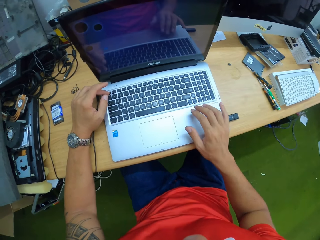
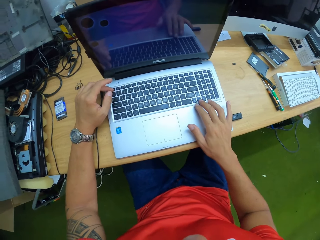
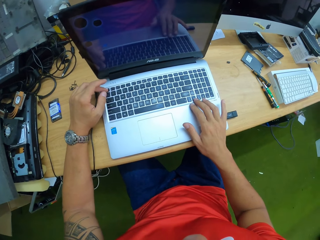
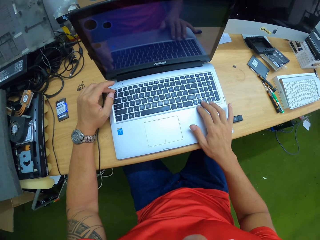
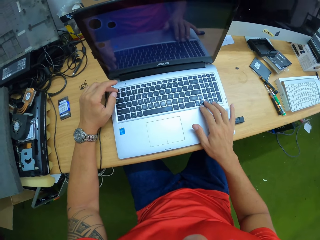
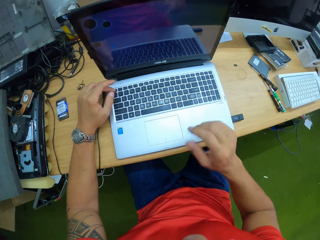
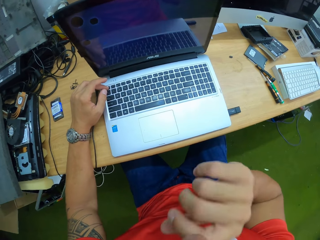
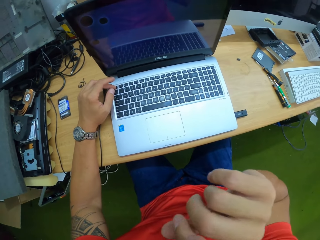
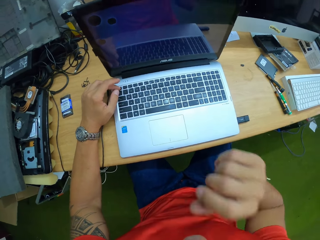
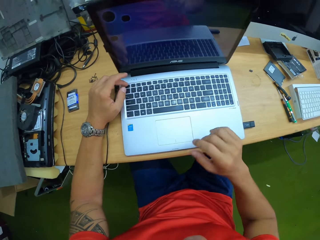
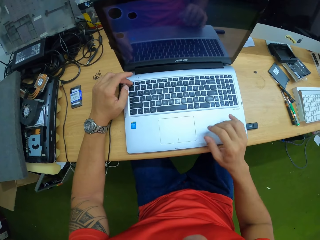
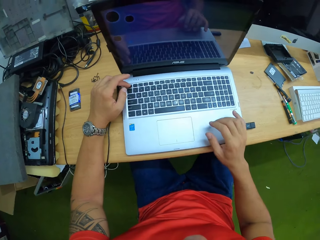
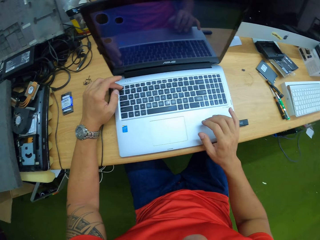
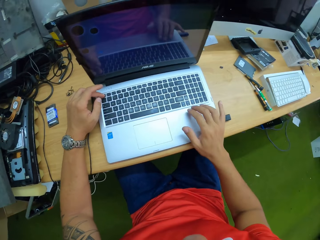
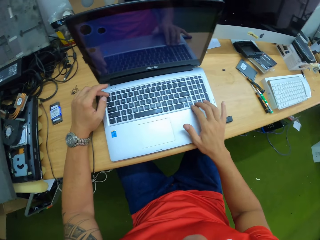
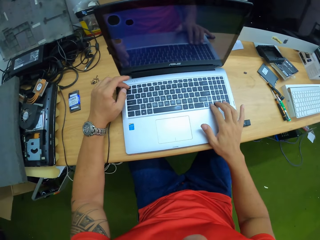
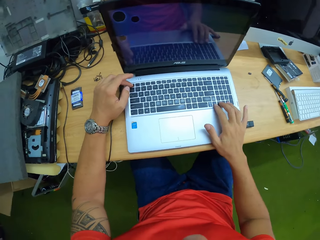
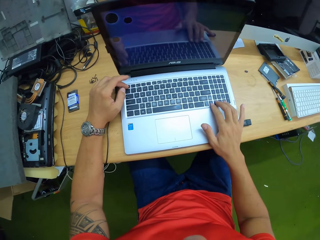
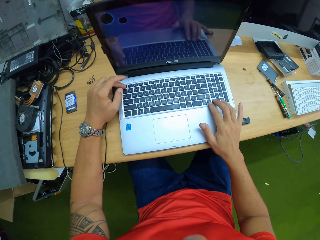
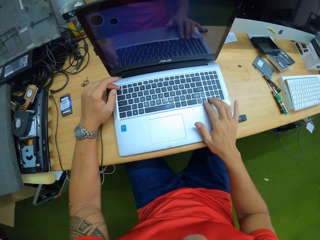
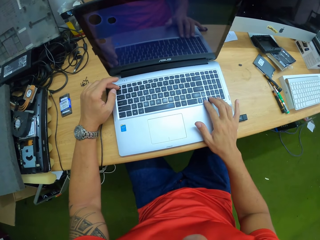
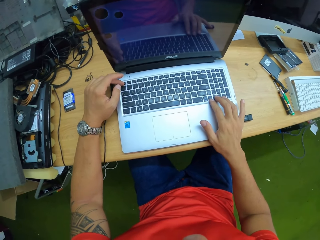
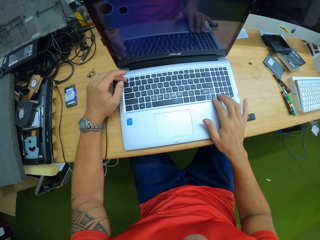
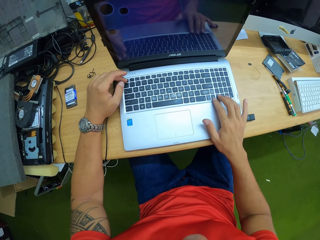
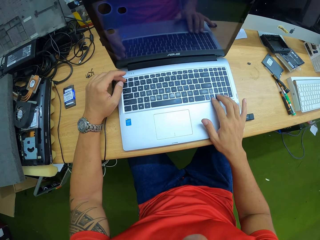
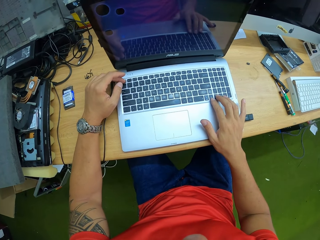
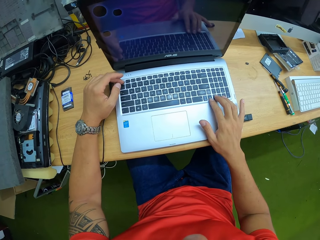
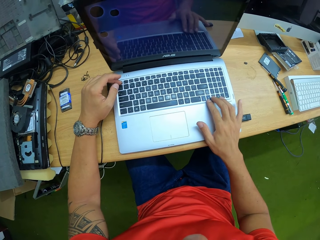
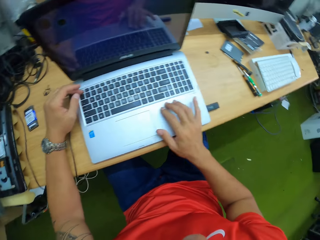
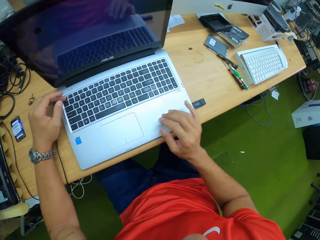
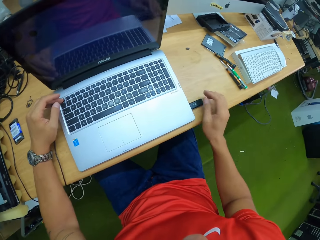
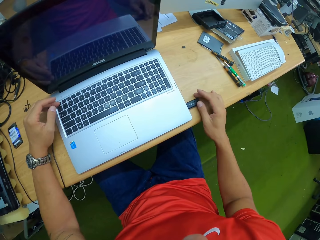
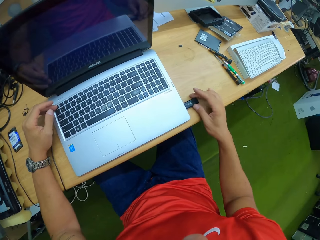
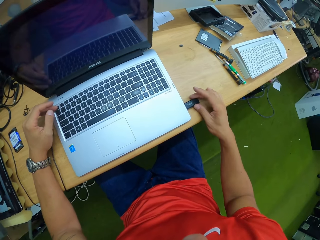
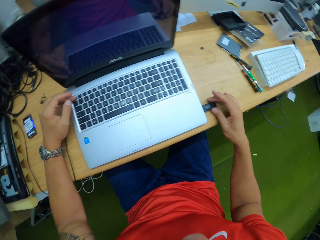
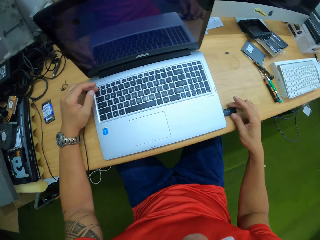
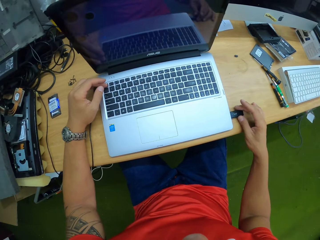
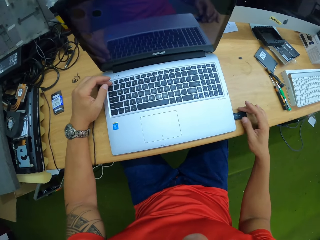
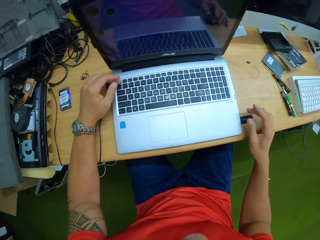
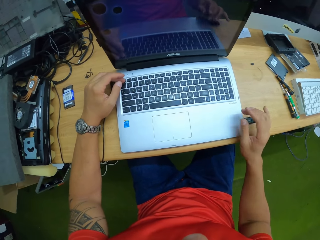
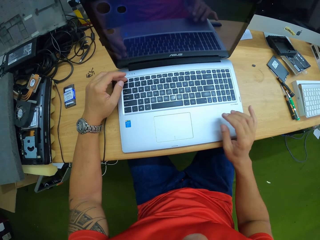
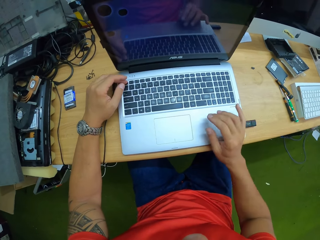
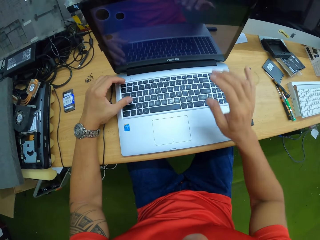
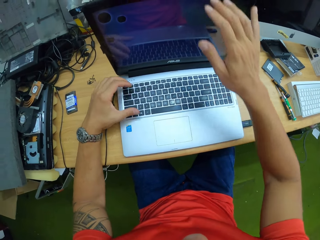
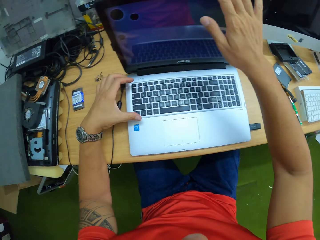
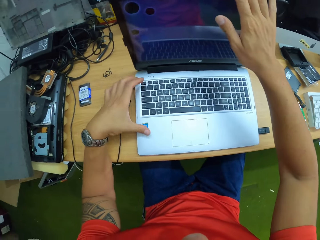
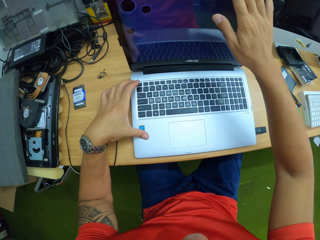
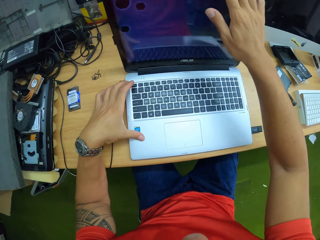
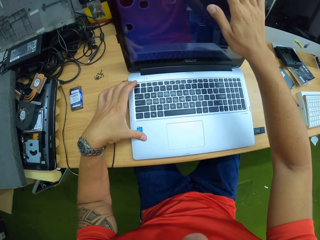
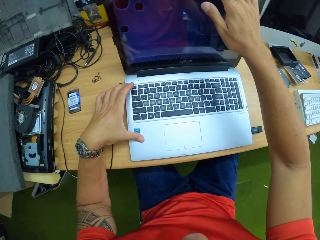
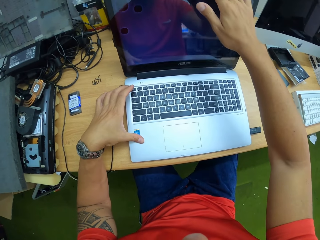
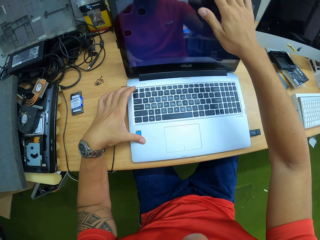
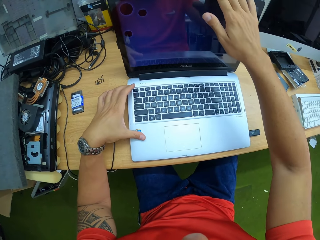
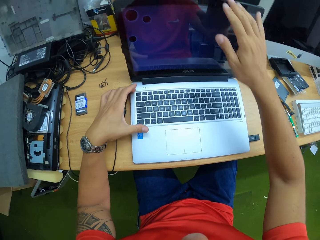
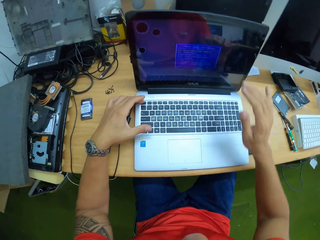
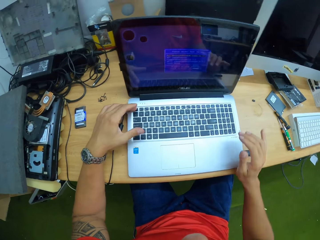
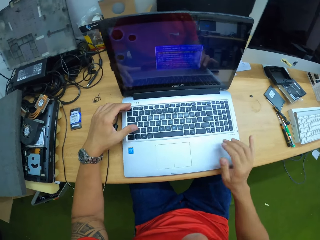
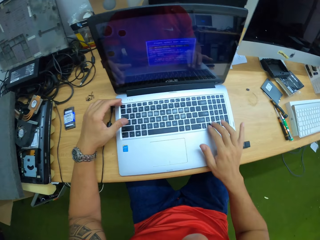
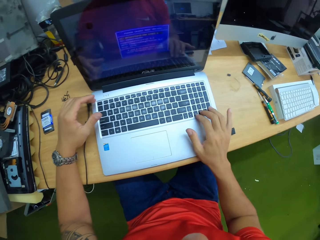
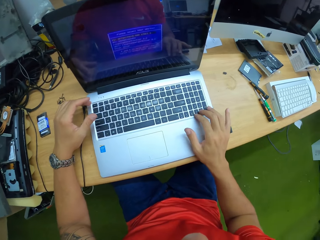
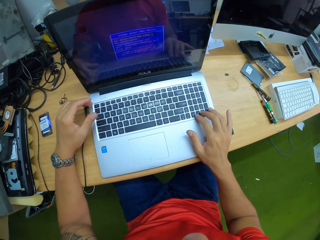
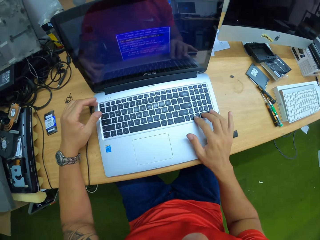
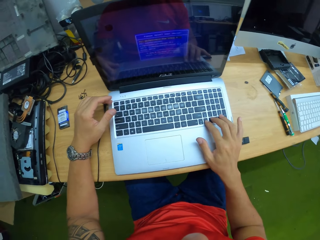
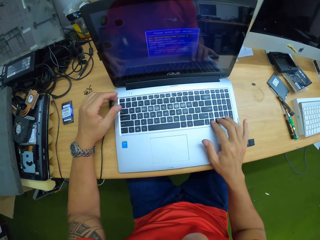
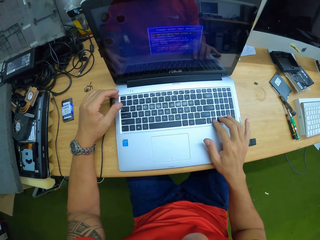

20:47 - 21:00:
The camera wearer moves his right hand towards his face. He presses a button on the keyboard of the laptop with his right middle finger. He adjusts the flash drive with his right hand. He adjusts the screen of the laptop with his right hand. He flips the laptop screen. He presses a button on the keyboard of the laptop with his right middle finger.

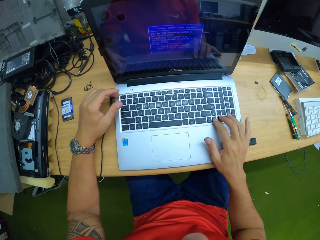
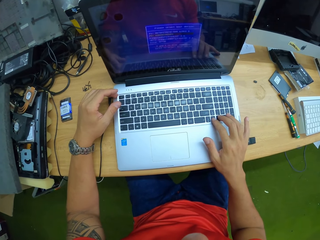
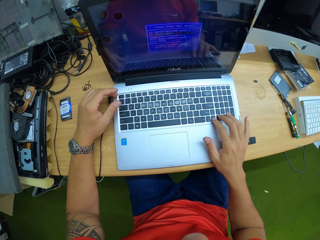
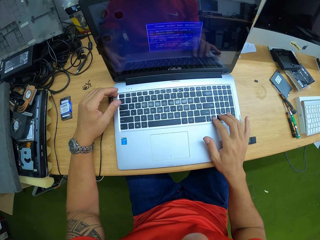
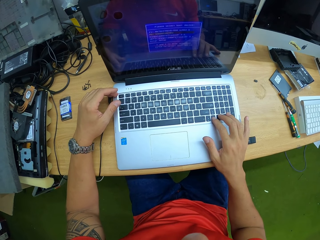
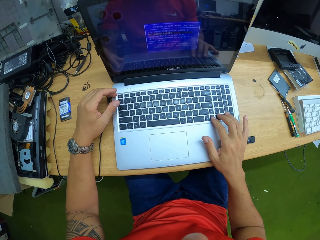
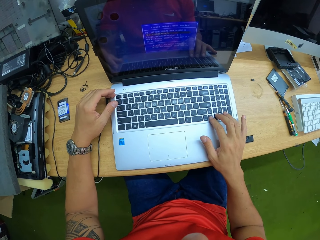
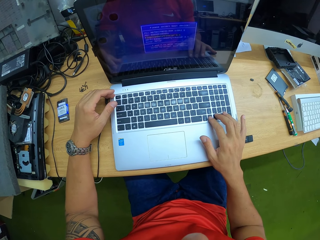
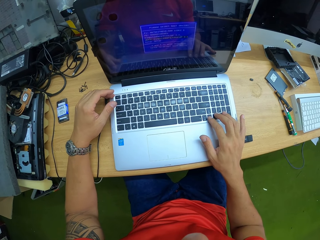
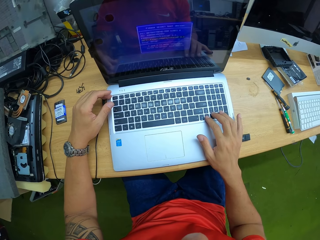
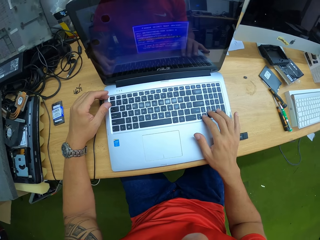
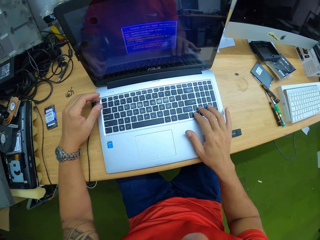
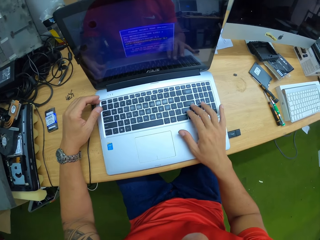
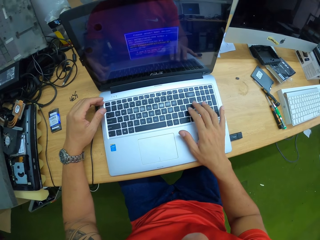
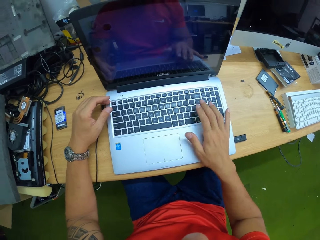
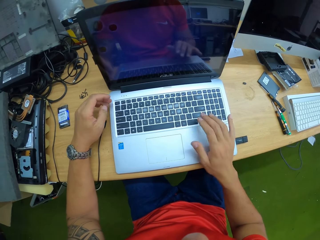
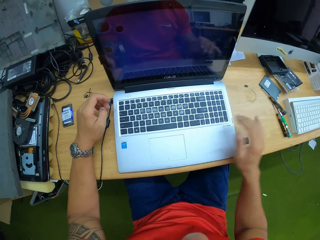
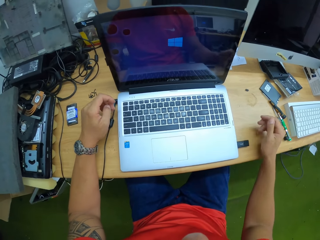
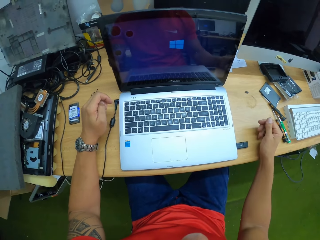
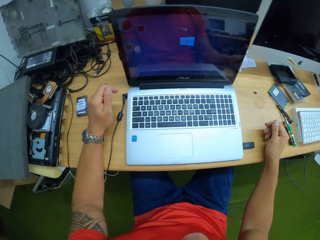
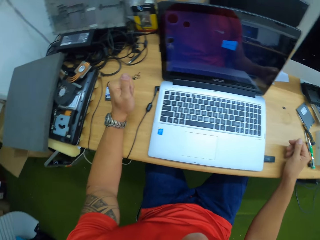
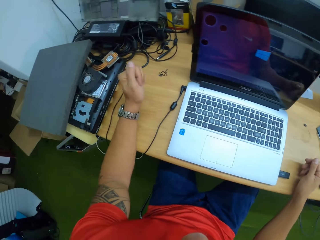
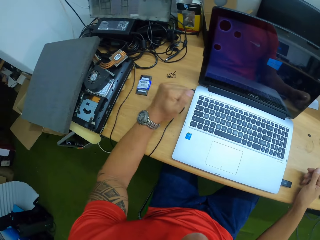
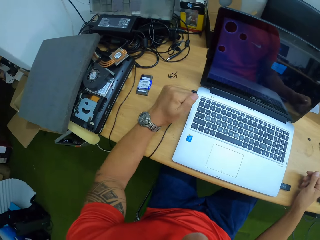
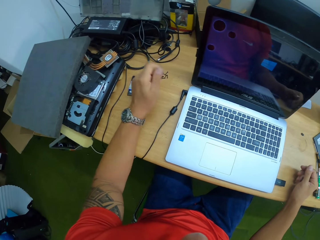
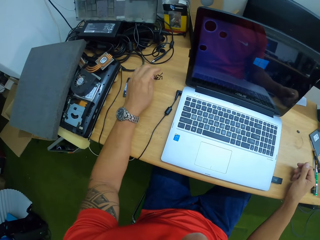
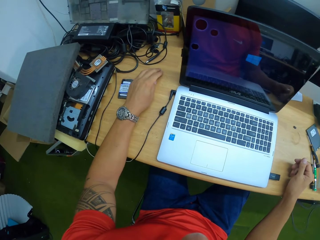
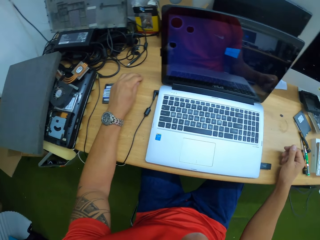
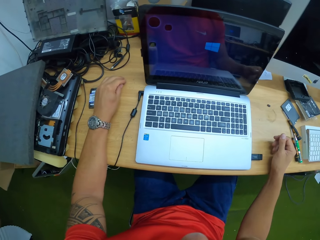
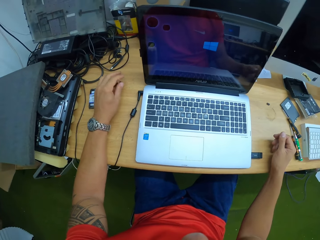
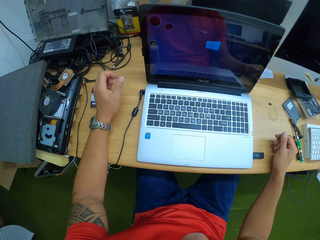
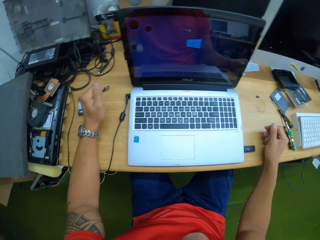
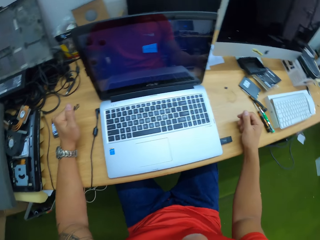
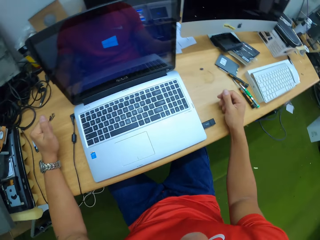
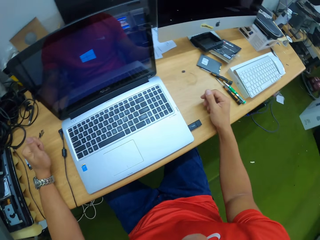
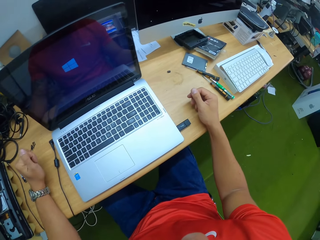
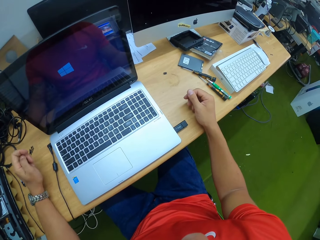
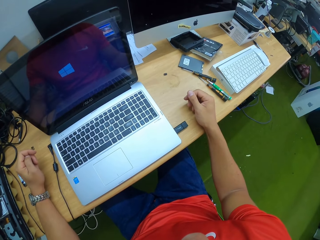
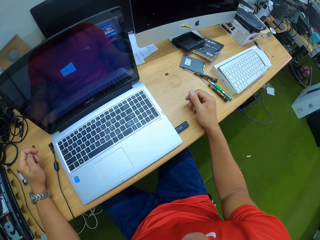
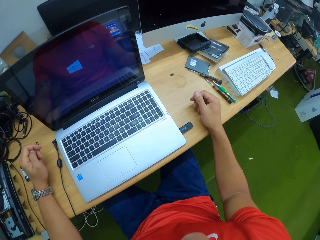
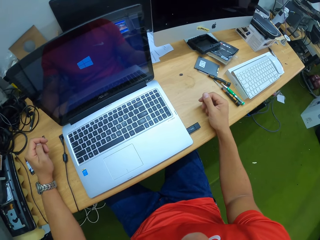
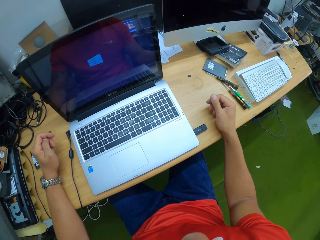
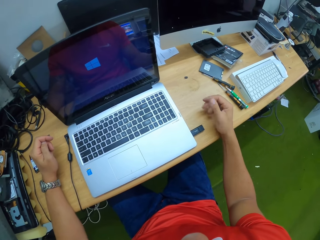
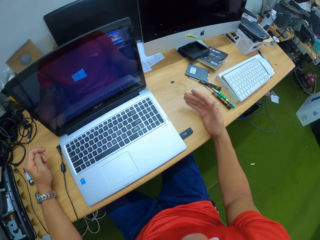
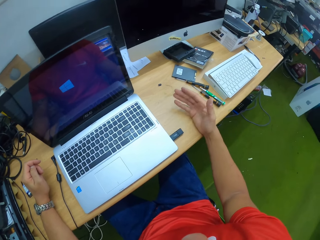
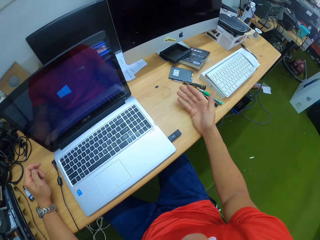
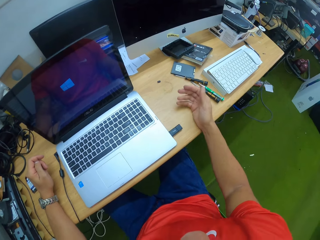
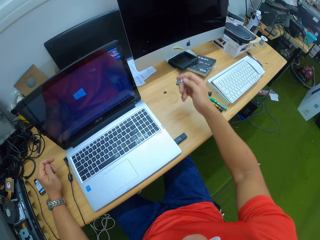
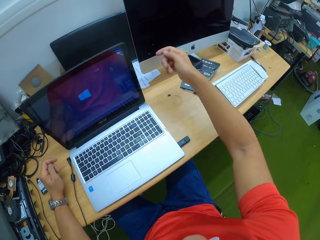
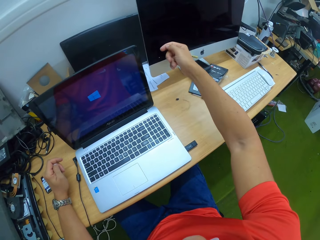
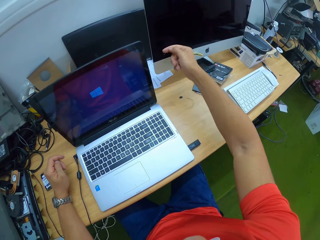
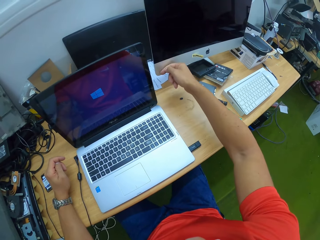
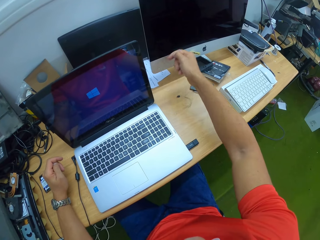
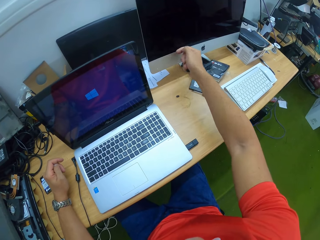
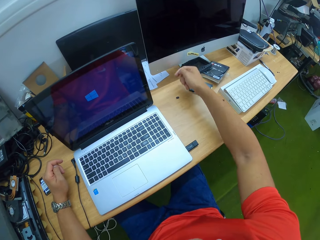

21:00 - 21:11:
The camera wearer presses a button on the keyboard of the laptop with his right middle finger. He places his right hand on the table. He looks around. He makes a gesture with his right hand forward. He stretches his hand.
